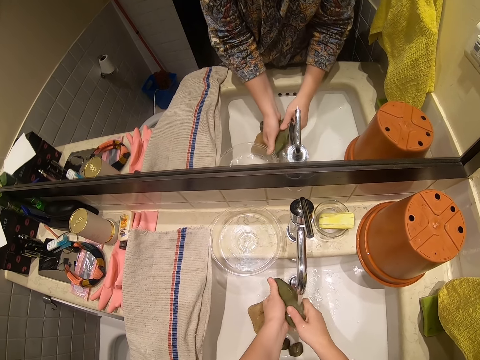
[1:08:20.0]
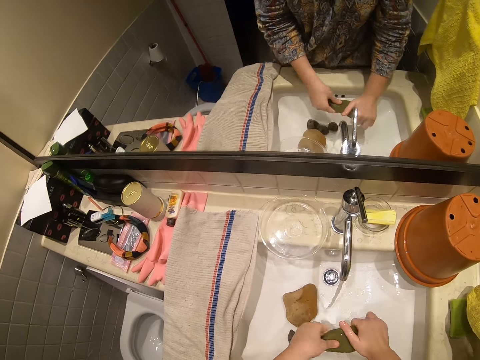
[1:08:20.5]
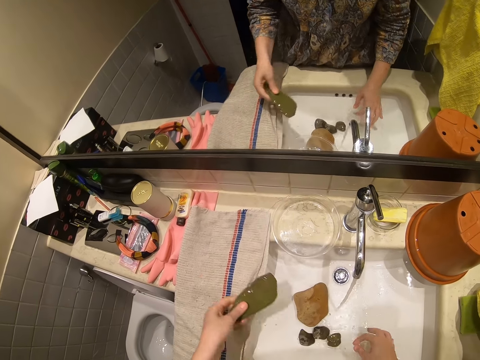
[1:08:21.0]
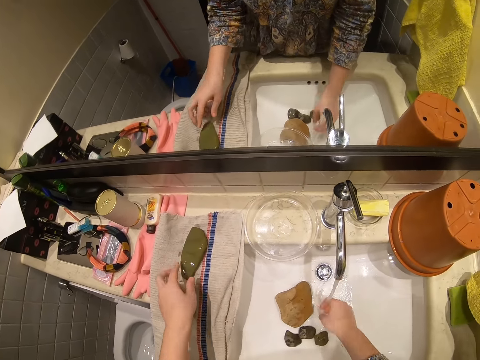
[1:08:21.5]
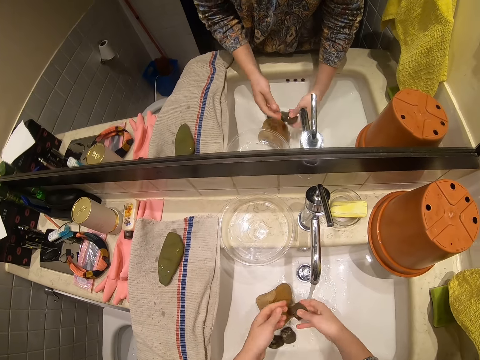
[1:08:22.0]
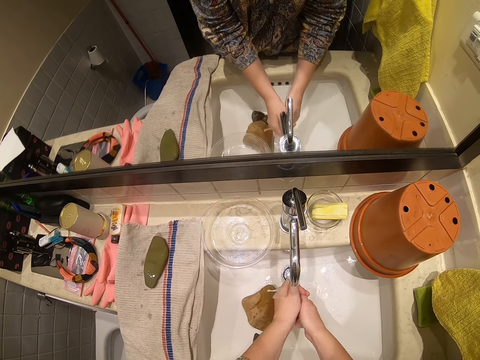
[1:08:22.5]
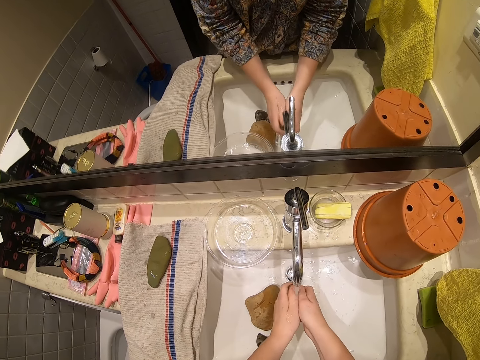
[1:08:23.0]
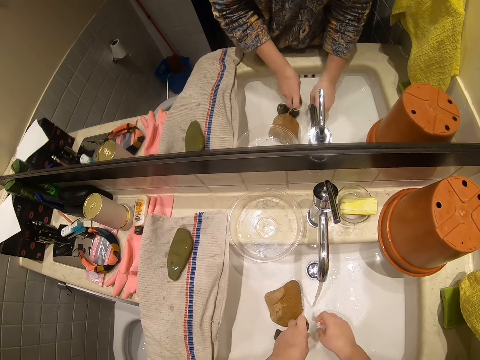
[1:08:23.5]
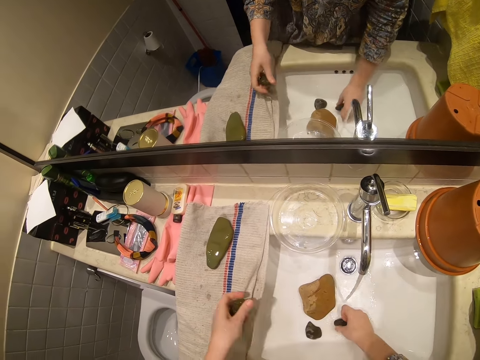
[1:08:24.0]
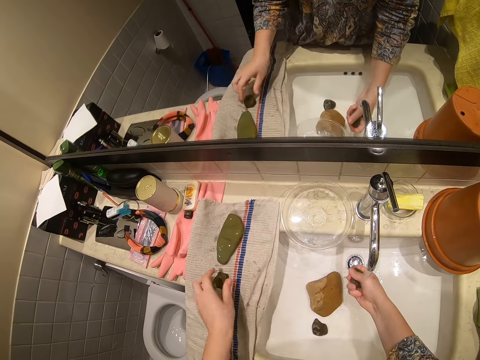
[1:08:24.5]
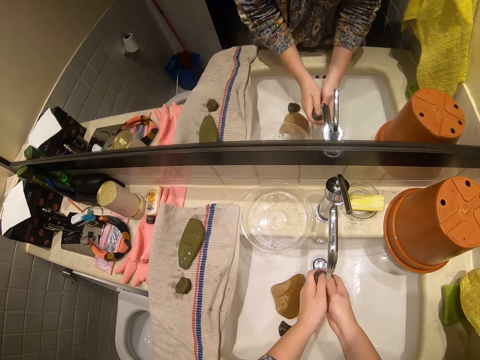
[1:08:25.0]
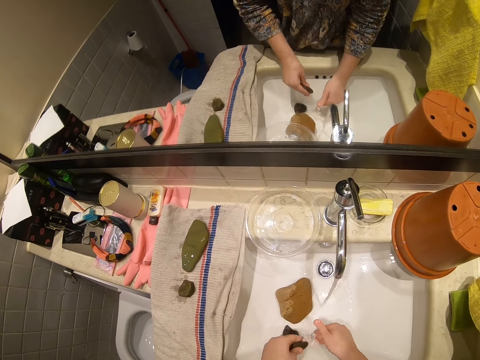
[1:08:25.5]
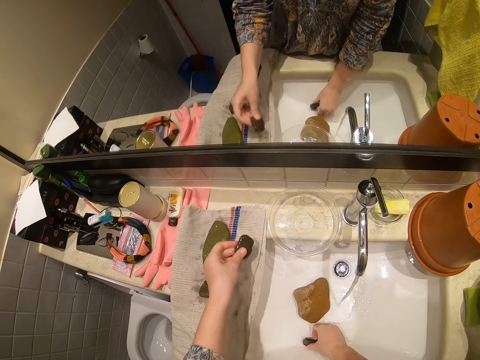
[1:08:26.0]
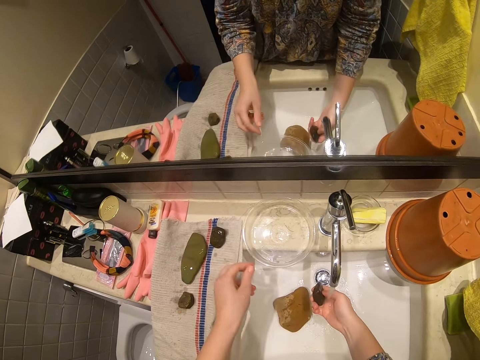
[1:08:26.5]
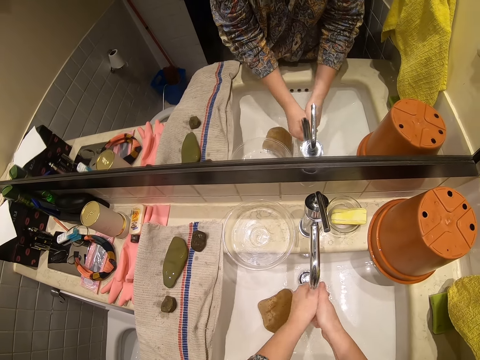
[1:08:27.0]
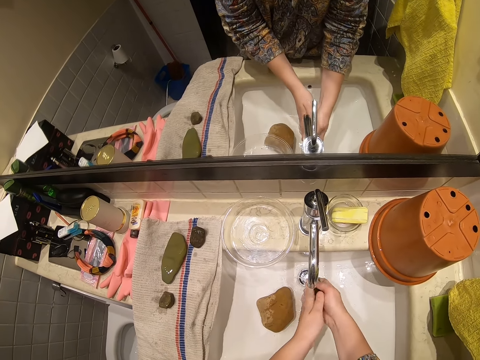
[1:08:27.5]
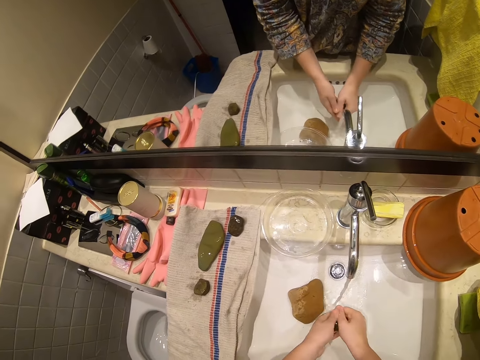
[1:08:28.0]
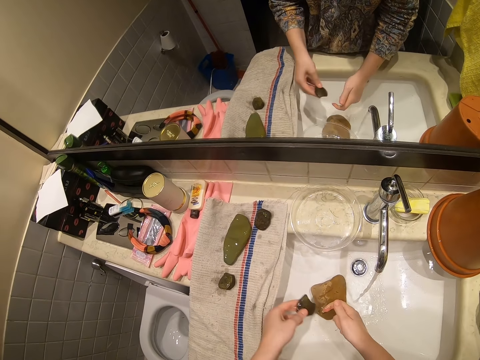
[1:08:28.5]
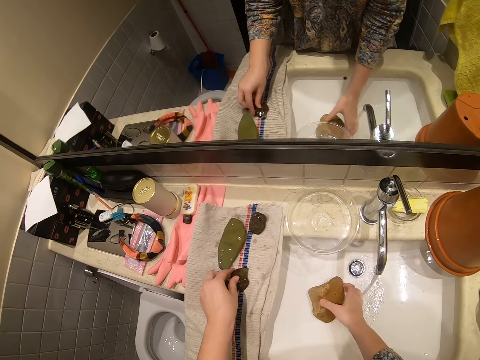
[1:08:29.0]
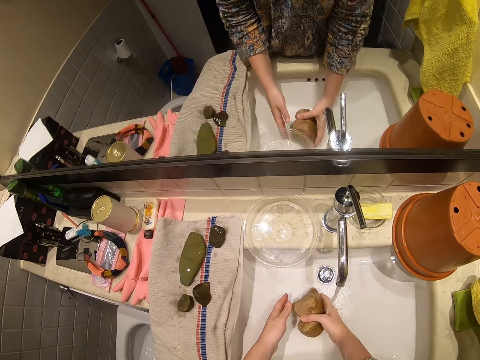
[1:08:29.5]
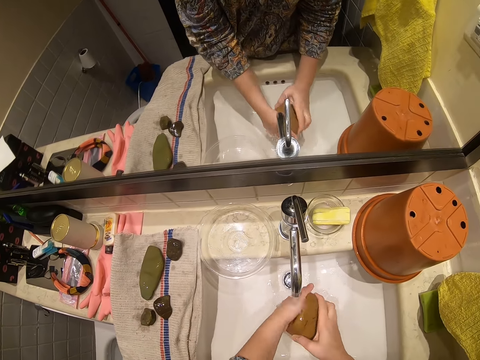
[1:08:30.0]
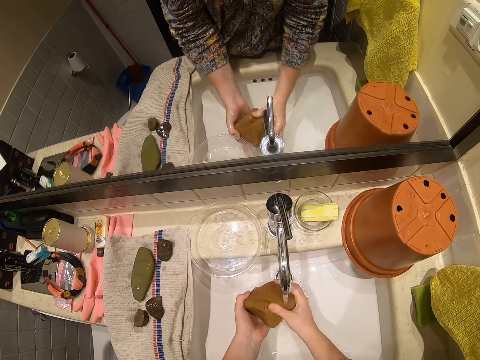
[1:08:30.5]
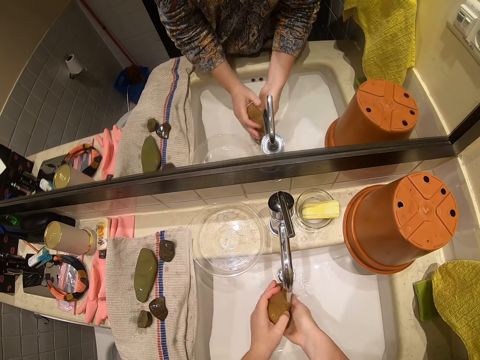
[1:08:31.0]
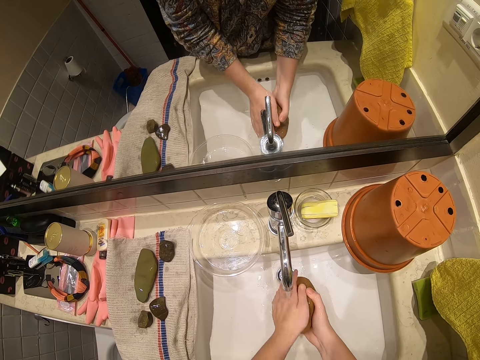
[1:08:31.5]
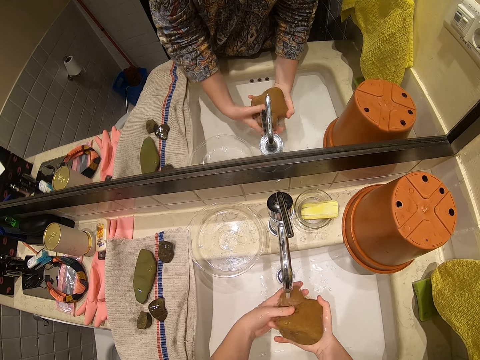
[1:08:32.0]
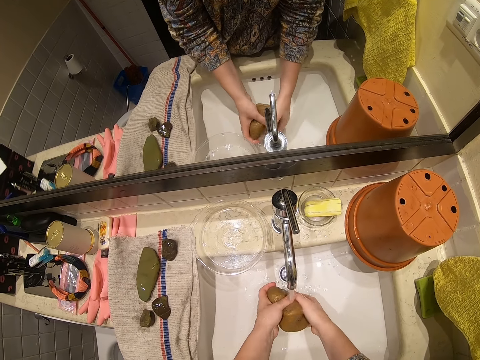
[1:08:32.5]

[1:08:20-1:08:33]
The camera wearer puts something on the sink. They wash something in the sink. They put something on the sink. They wash something in the sink. They put something on the sink. They wash something in the sink. They put something on the sink. They wash something in the sink.

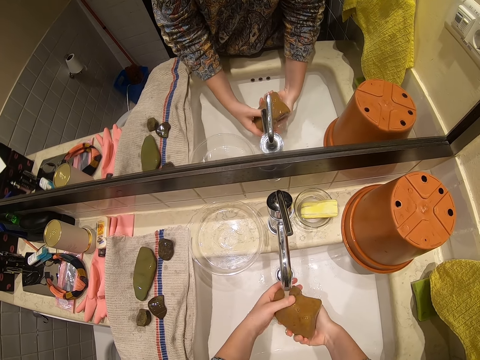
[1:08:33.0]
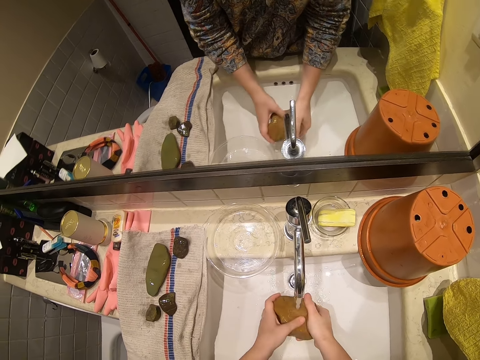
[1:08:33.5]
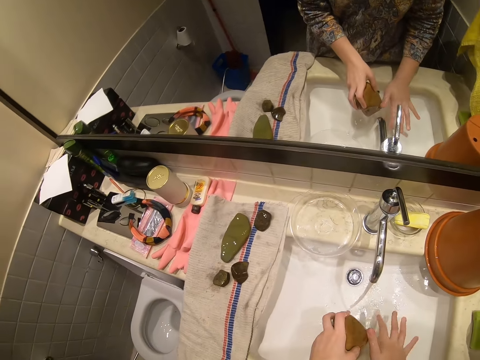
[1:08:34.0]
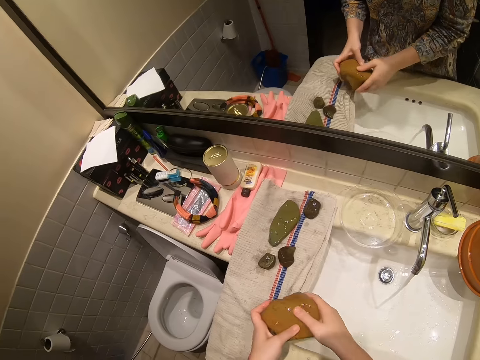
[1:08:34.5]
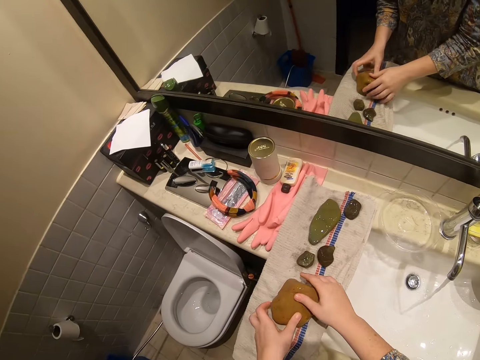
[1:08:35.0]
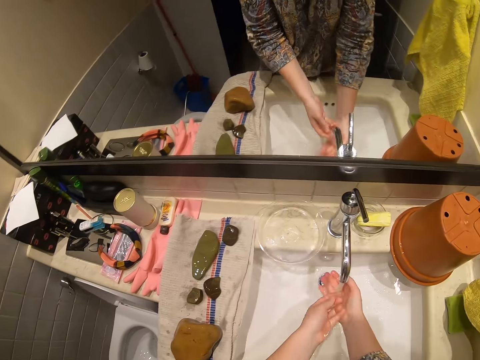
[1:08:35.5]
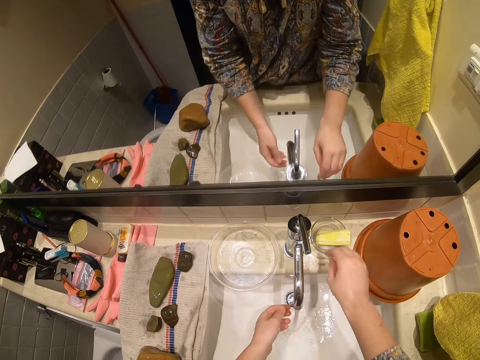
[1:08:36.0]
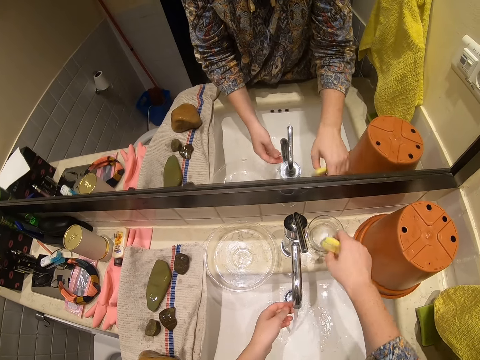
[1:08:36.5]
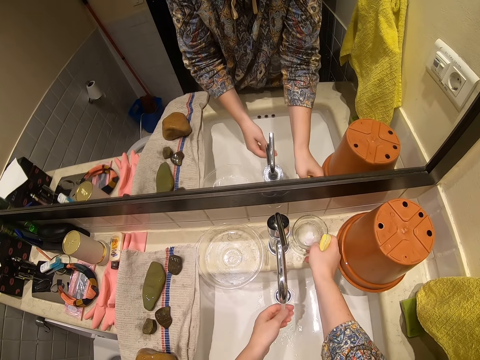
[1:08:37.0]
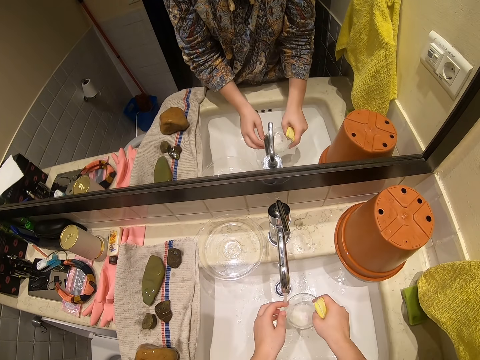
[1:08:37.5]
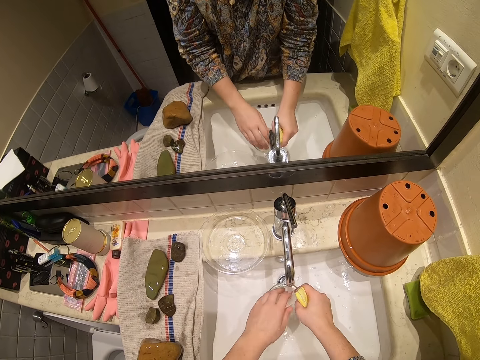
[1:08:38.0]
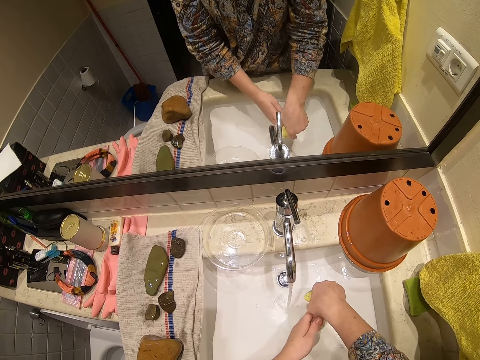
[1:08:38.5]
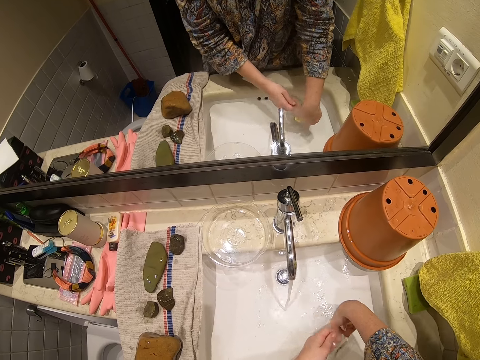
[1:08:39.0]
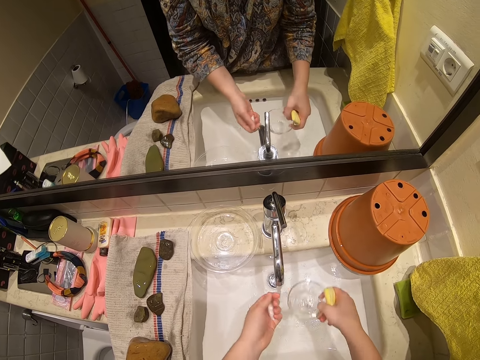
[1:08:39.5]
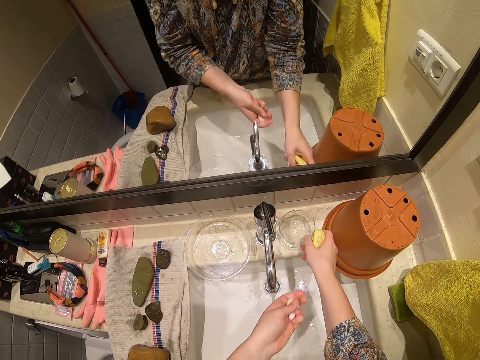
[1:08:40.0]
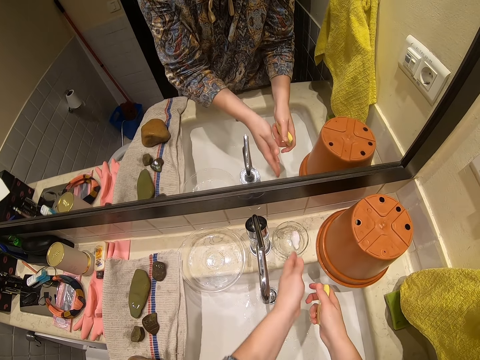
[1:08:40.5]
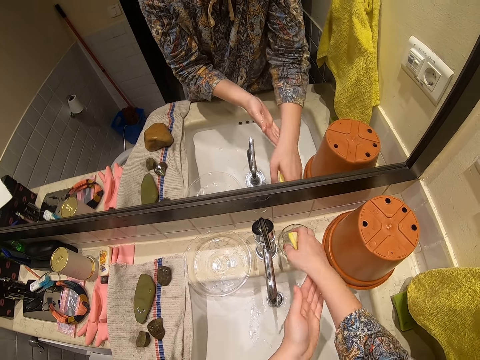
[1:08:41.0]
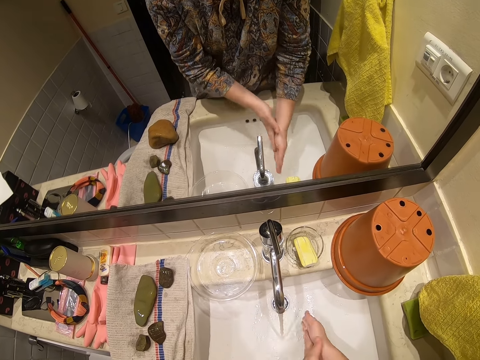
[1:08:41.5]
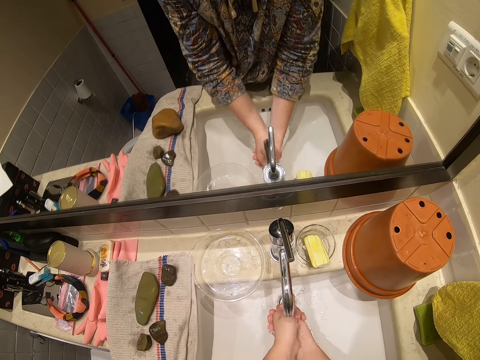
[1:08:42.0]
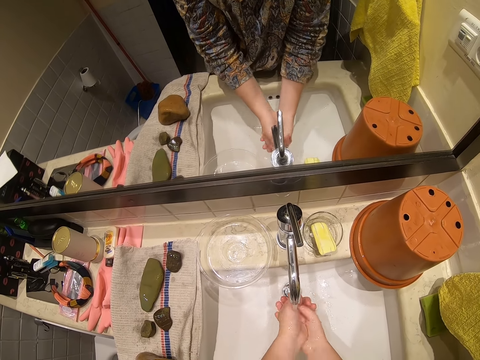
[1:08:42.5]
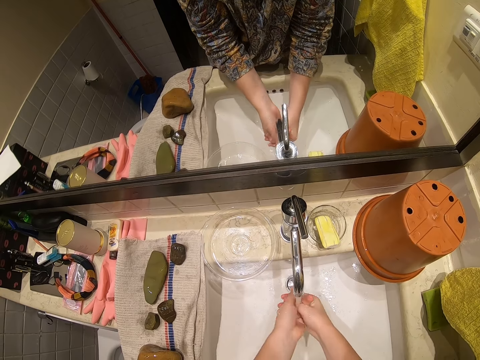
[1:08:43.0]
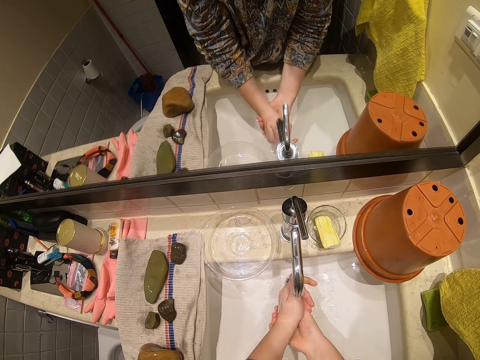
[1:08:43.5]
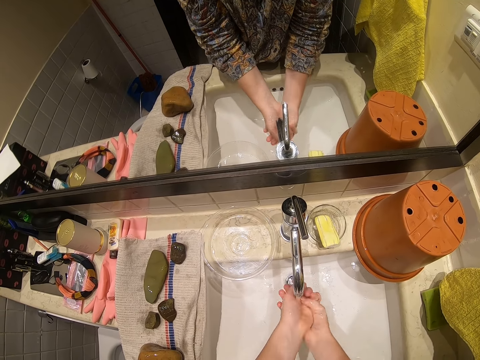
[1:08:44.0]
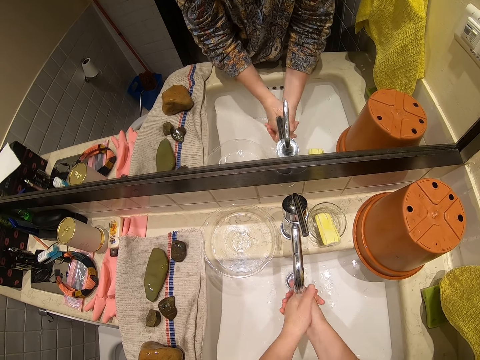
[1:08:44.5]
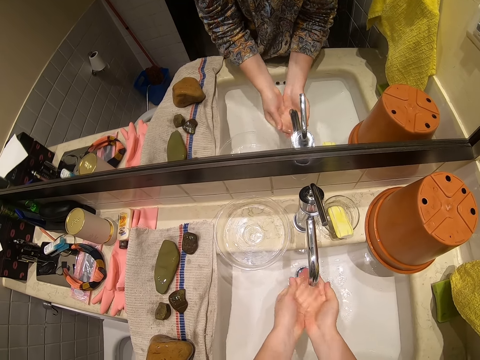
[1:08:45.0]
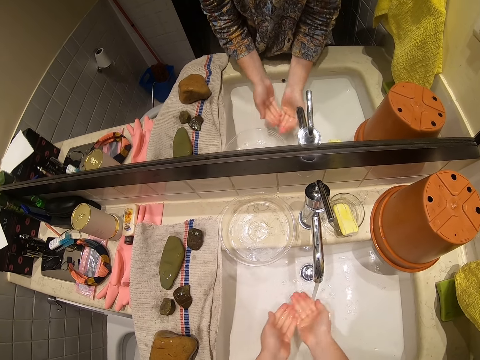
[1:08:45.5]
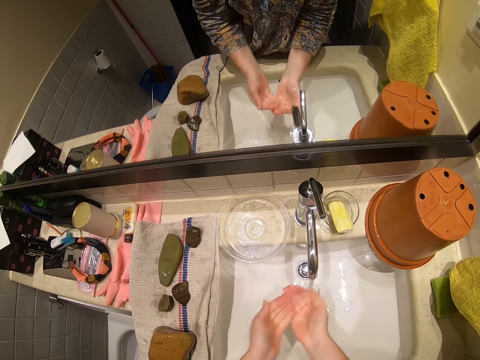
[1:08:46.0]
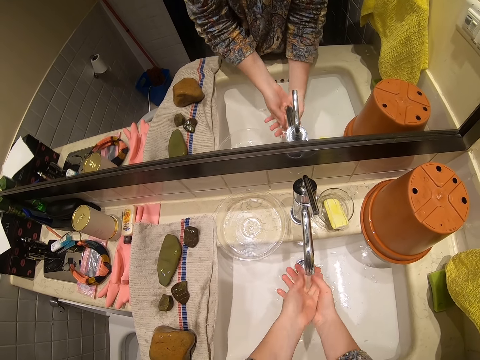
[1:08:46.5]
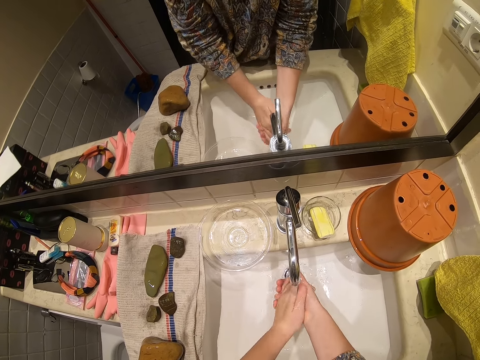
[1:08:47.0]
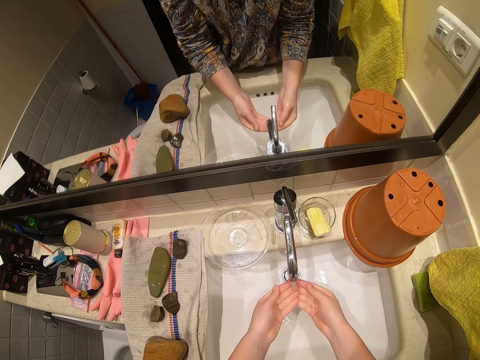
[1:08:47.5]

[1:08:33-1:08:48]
The camera wearer puts something on the sink. She washes her hands in the sink. She picks up the soap on the sink, picks up the soap dish on the sink, and cleans the soap dish in the sink. She puts the soap dish on the sink and puts the soap in the soap dish. She washes her hands on the sink.
